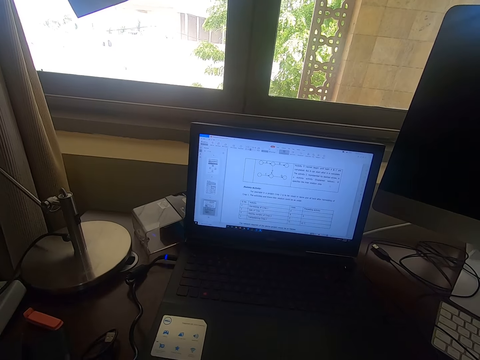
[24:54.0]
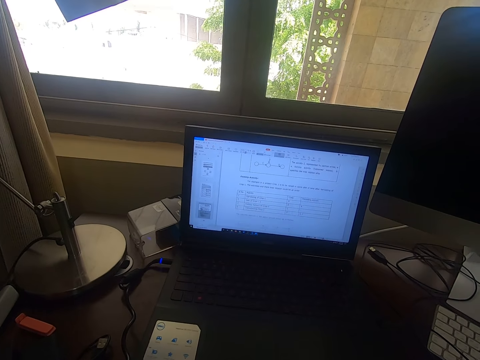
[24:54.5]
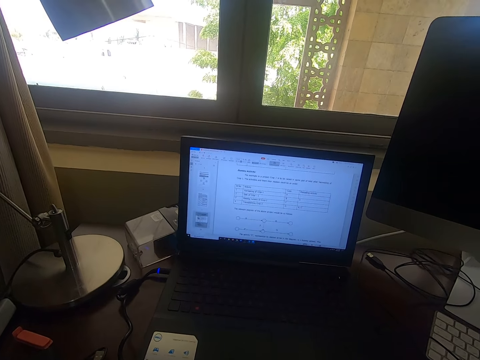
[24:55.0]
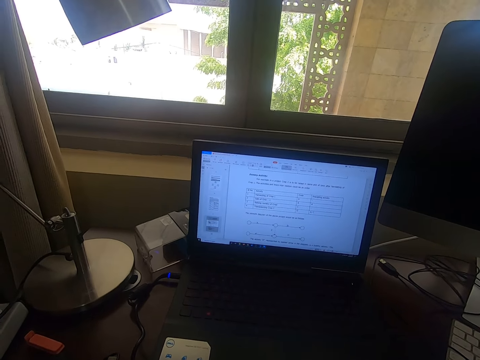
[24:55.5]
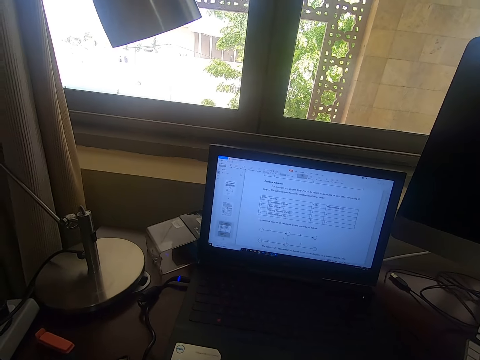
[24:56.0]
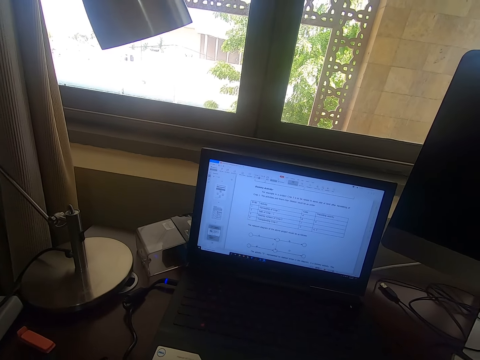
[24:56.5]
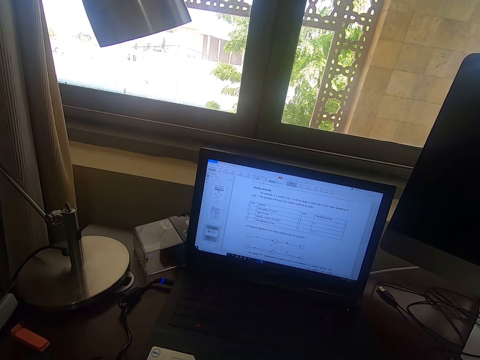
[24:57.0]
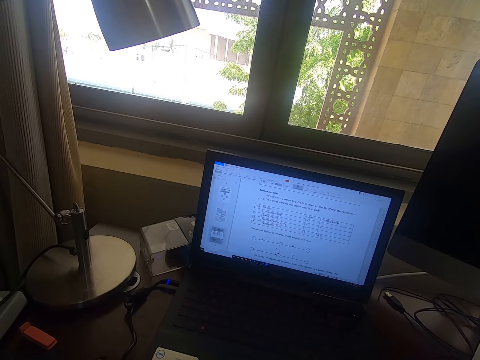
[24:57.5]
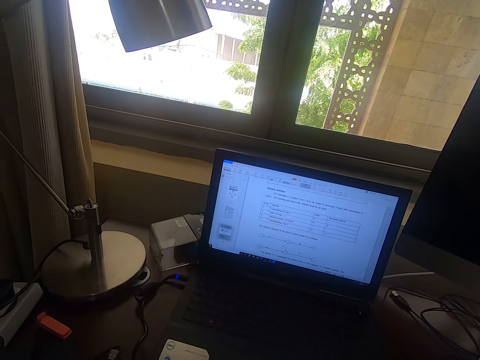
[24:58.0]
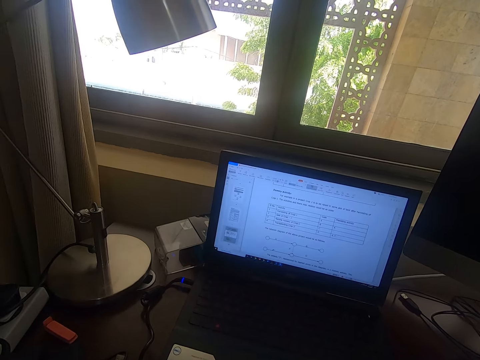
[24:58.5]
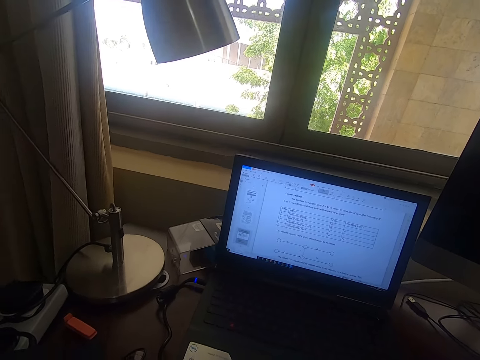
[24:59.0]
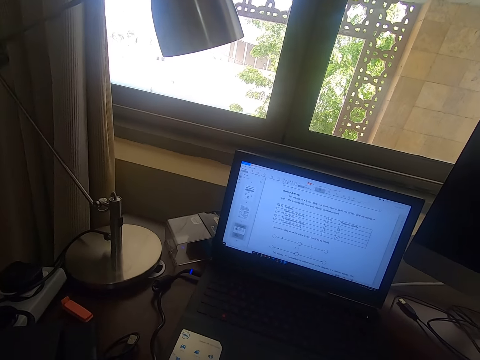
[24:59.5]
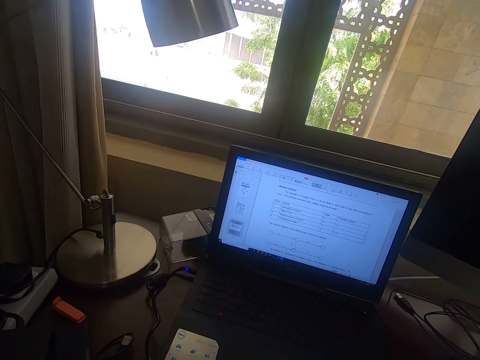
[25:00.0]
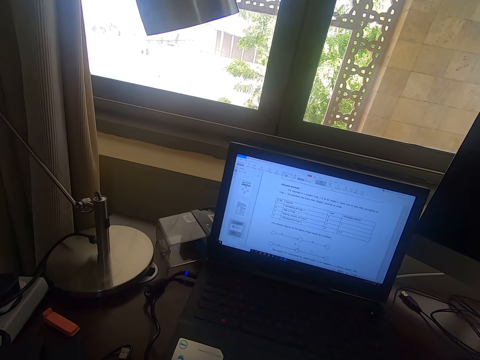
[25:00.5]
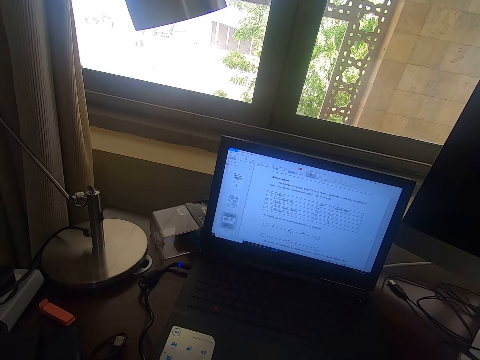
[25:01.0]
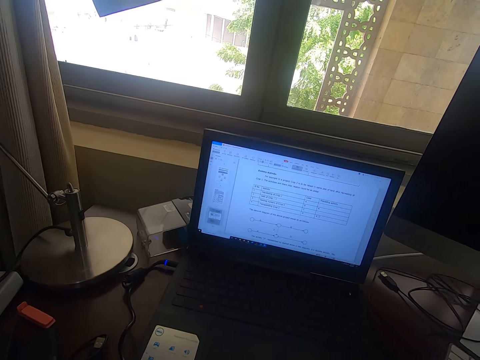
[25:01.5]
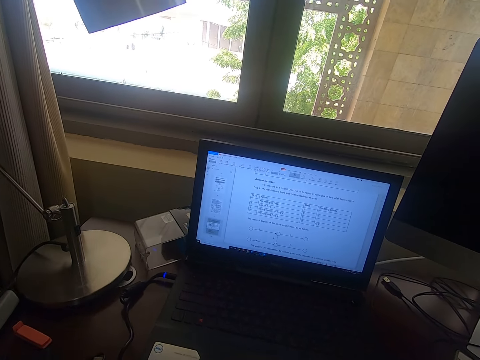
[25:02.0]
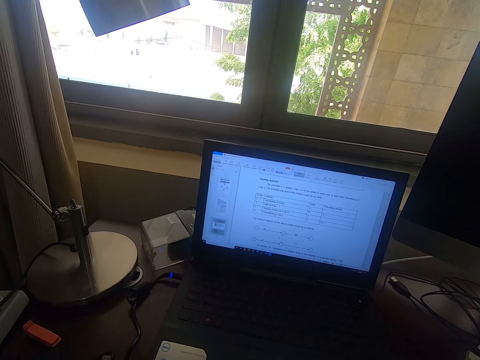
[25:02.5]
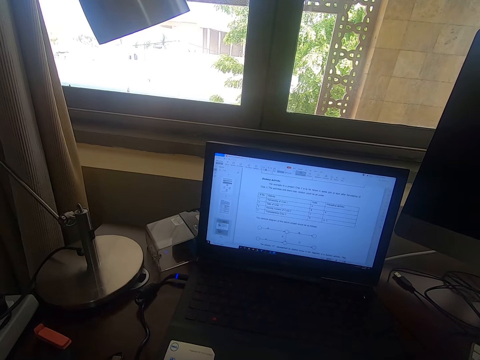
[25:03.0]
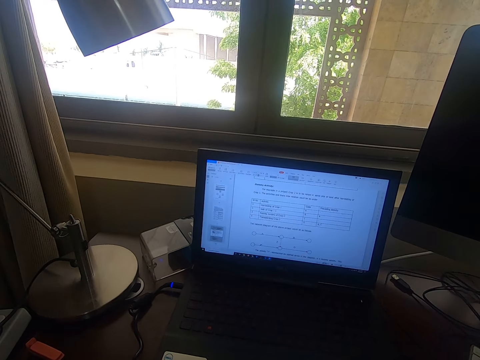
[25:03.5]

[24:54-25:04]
The camera wearer scrolls the mouse. They stare at the laptop.

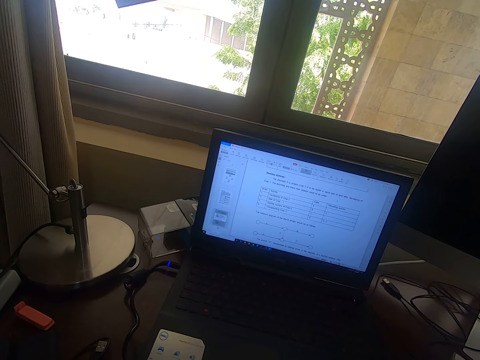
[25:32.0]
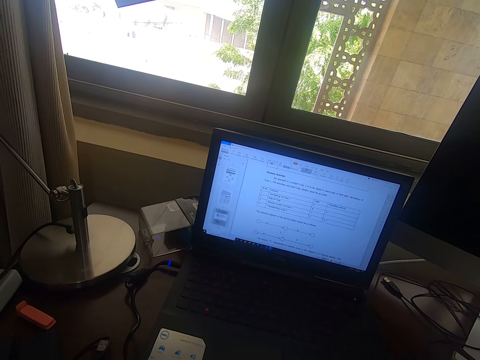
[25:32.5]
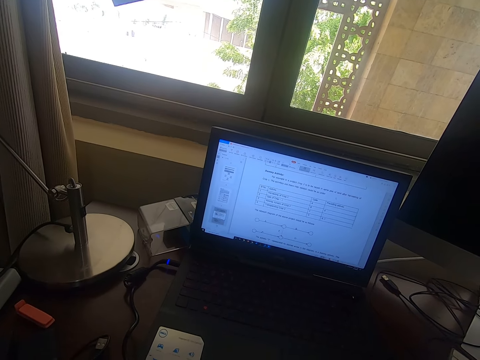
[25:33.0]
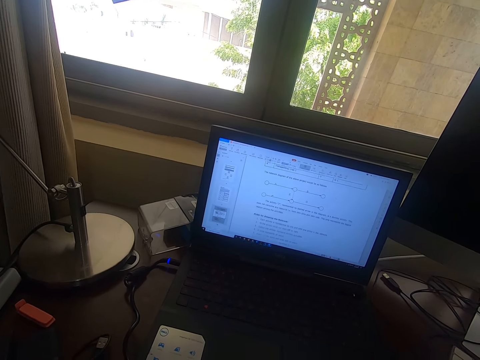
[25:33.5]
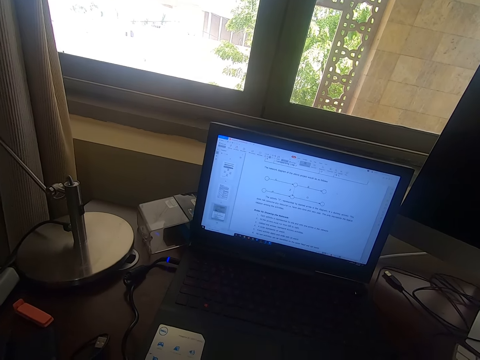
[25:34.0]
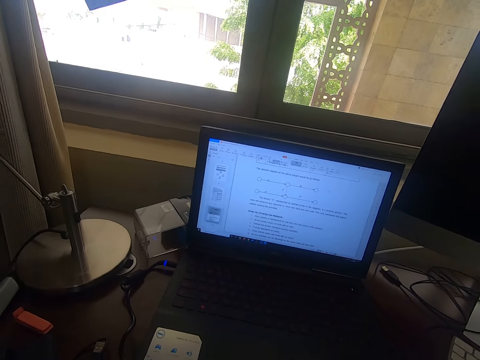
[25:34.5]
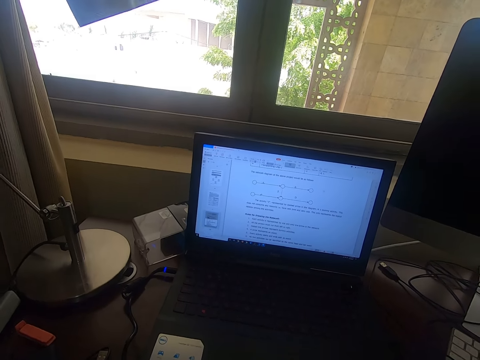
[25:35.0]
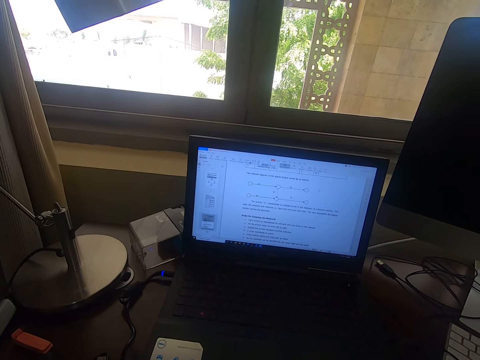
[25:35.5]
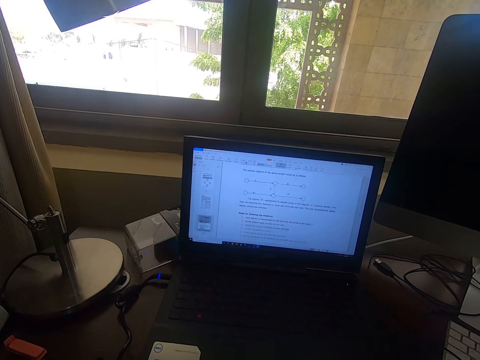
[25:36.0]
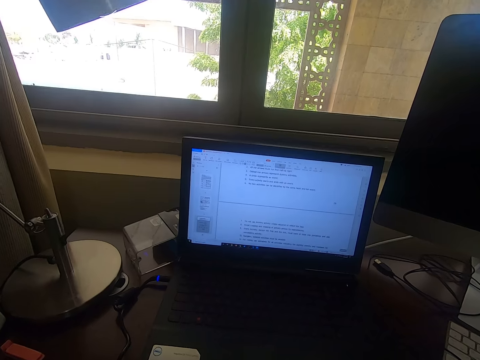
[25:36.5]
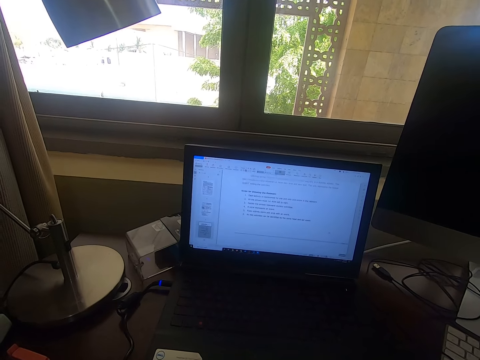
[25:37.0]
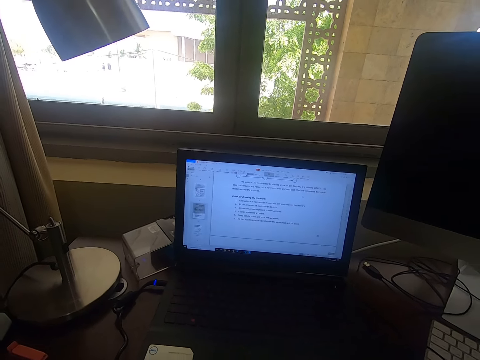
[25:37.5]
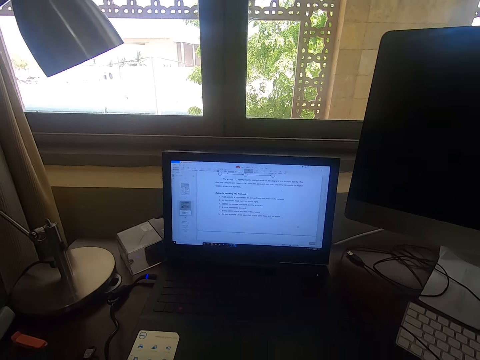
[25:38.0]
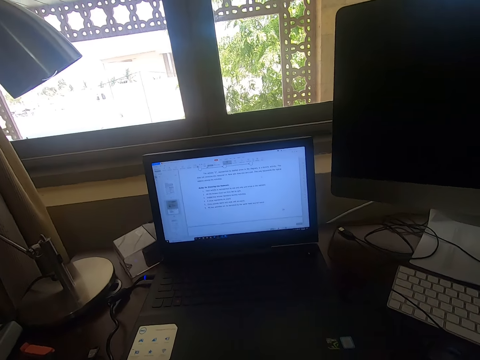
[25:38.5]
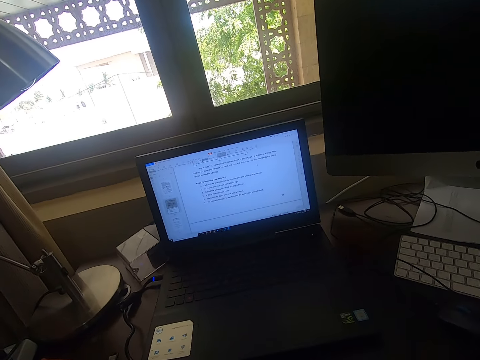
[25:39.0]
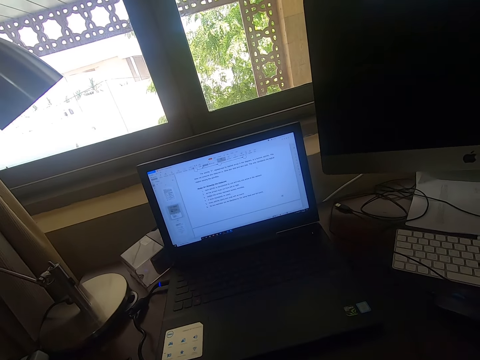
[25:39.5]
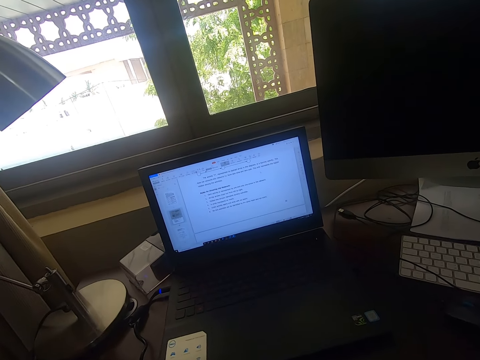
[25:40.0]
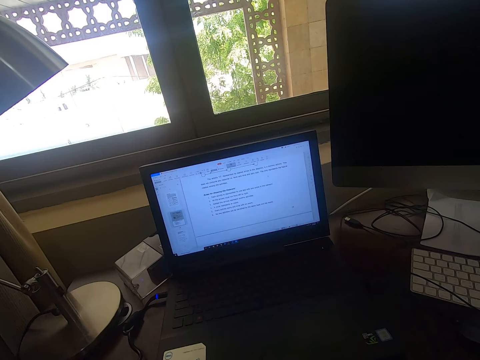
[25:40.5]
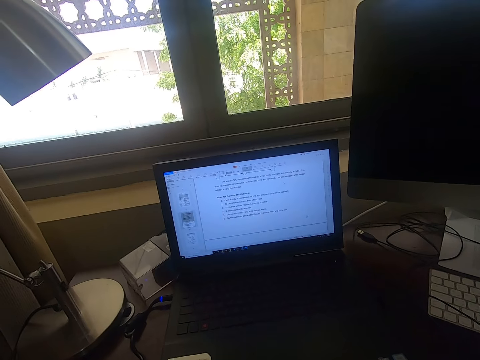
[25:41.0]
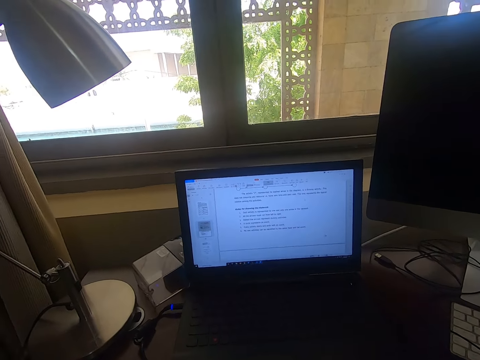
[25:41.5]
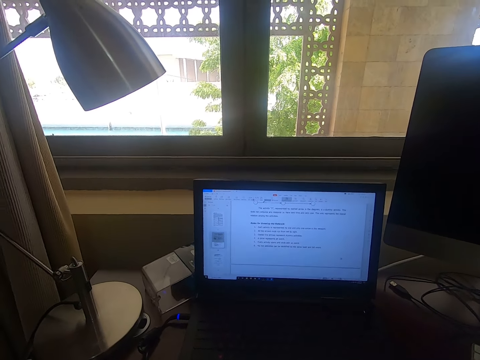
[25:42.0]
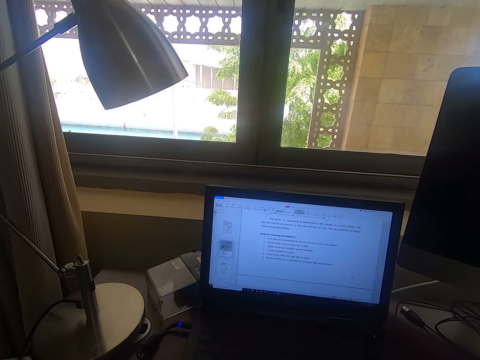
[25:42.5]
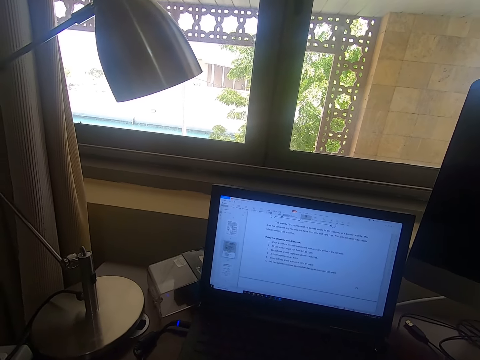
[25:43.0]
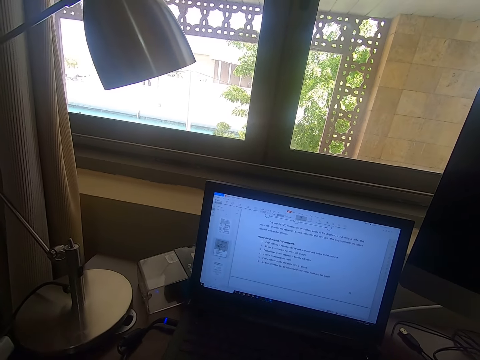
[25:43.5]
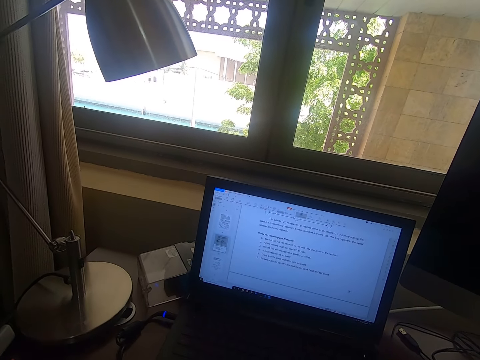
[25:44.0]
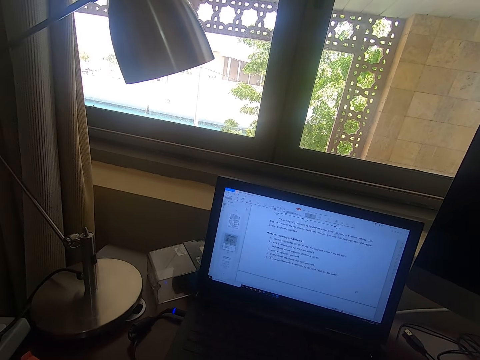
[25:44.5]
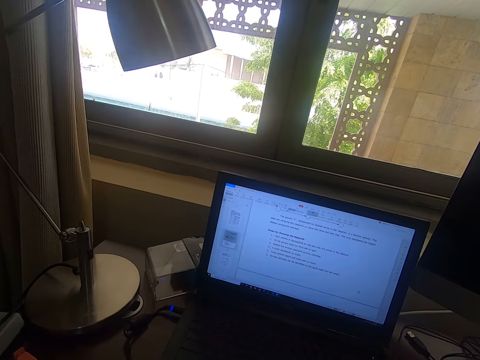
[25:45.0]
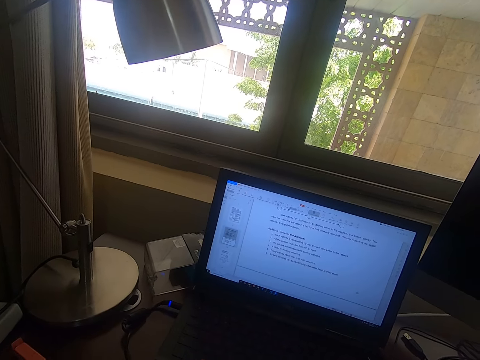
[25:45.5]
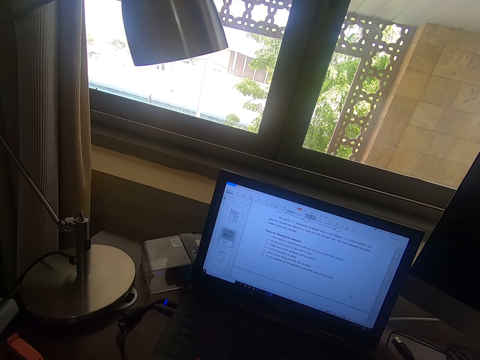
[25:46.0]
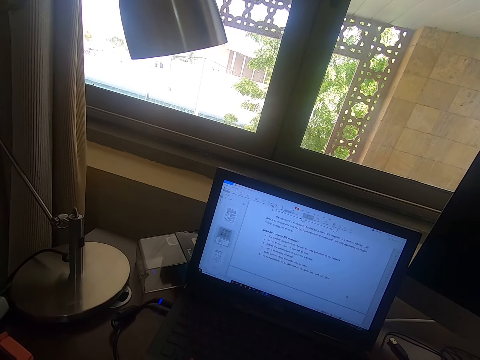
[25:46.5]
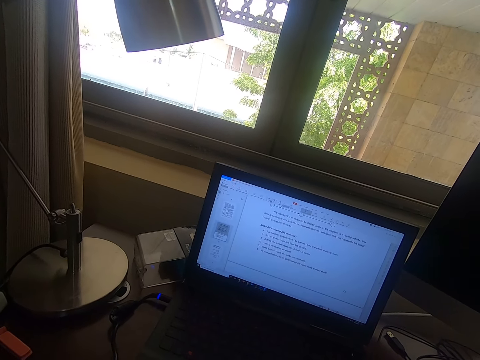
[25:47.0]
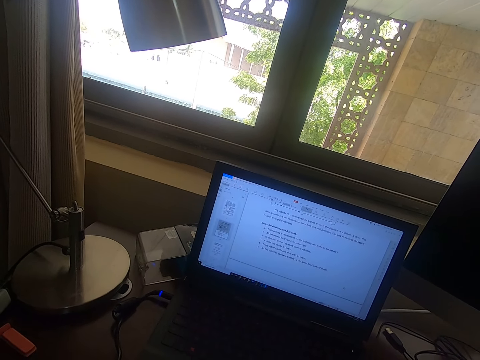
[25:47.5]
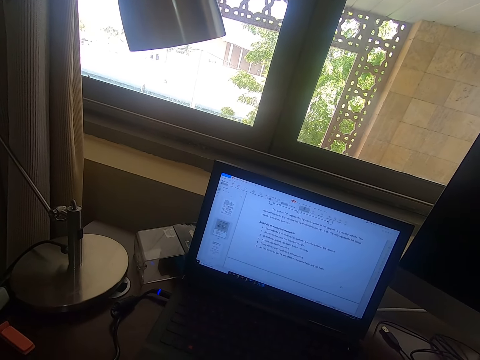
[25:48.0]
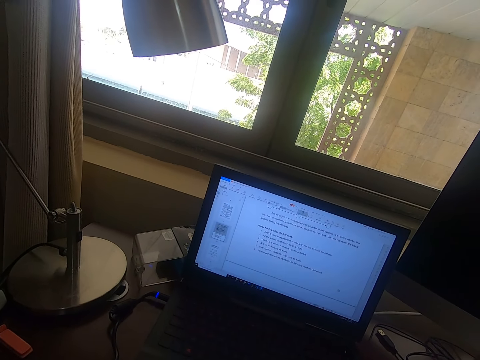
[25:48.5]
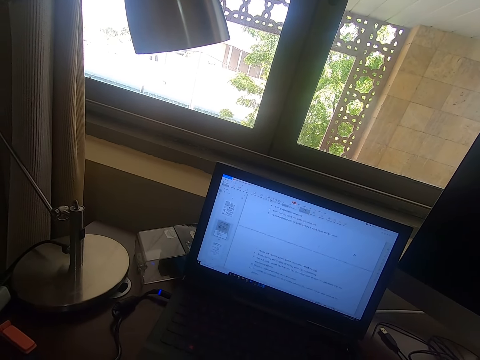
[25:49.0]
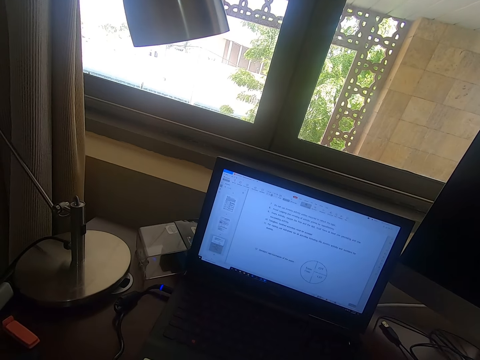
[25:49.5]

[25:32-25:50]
The camera wearer scrolls the mouse. They stare at the laptop.
